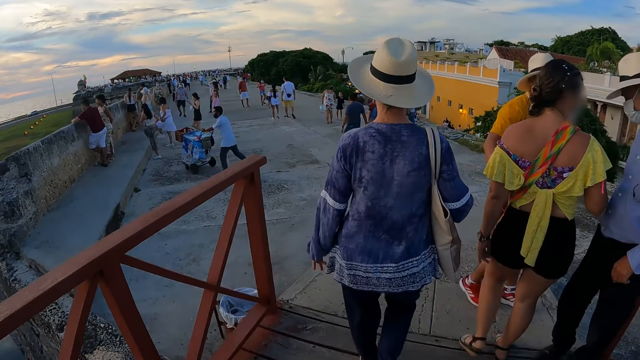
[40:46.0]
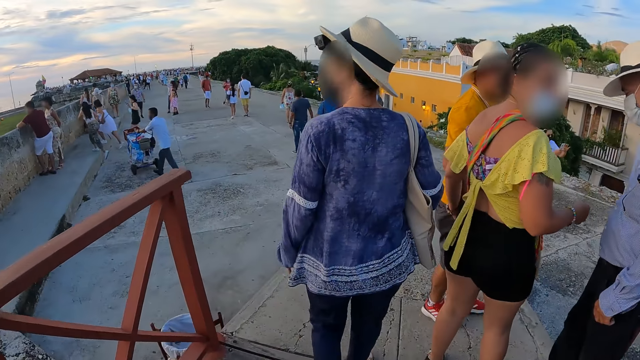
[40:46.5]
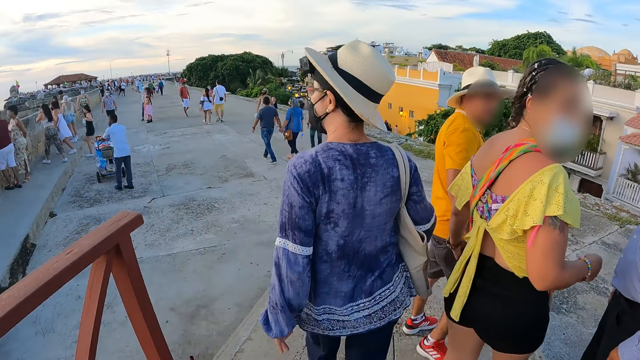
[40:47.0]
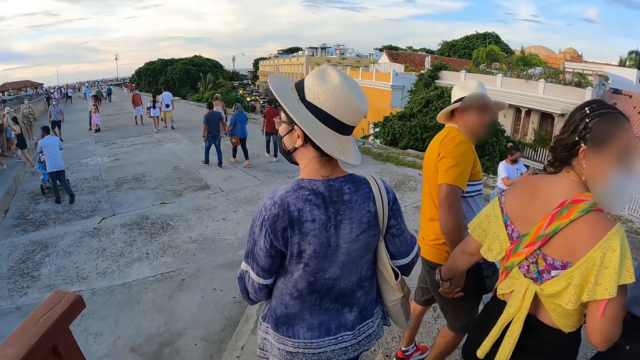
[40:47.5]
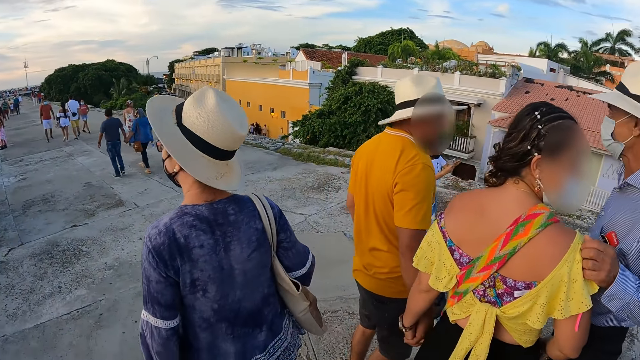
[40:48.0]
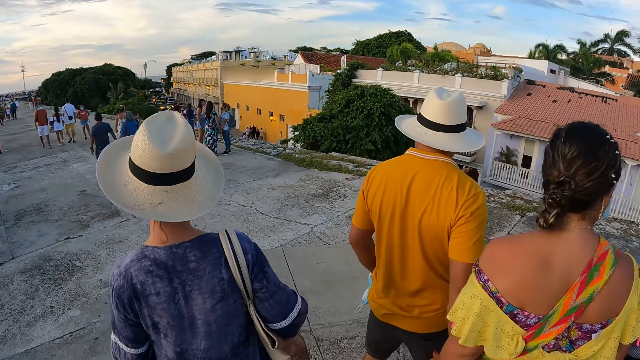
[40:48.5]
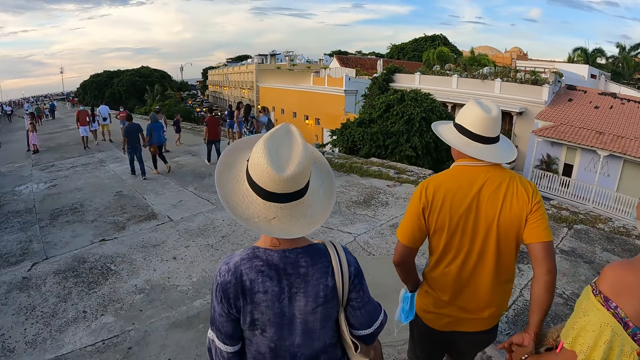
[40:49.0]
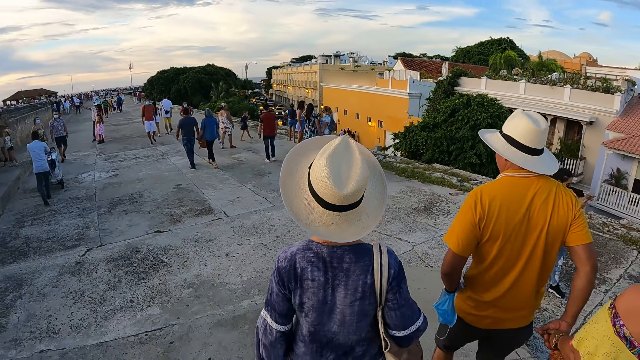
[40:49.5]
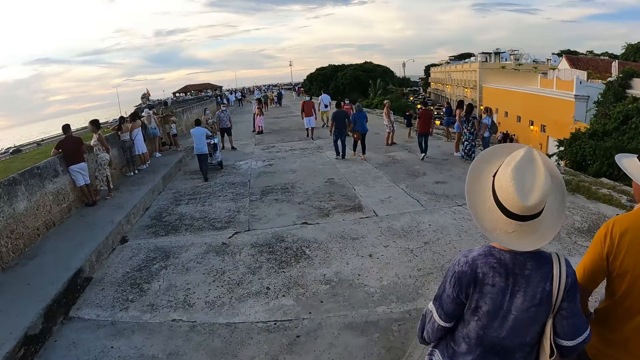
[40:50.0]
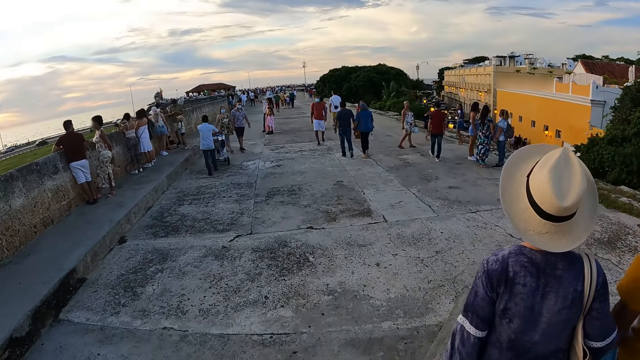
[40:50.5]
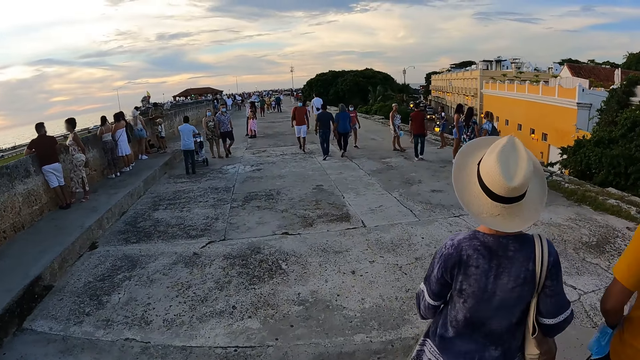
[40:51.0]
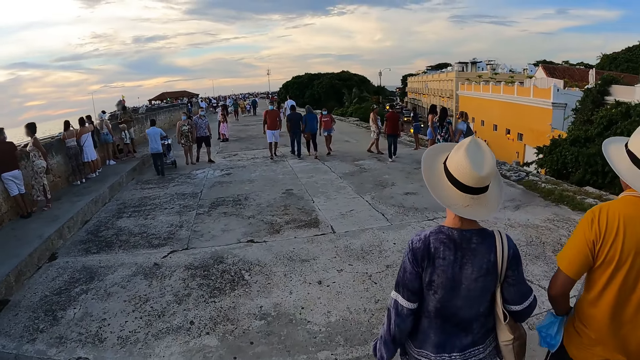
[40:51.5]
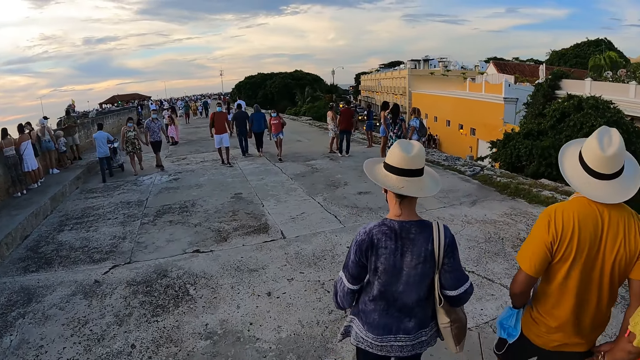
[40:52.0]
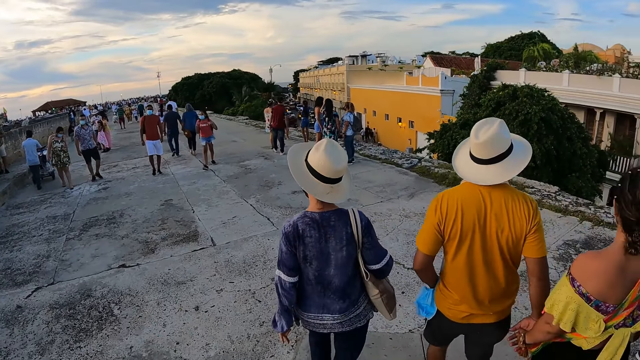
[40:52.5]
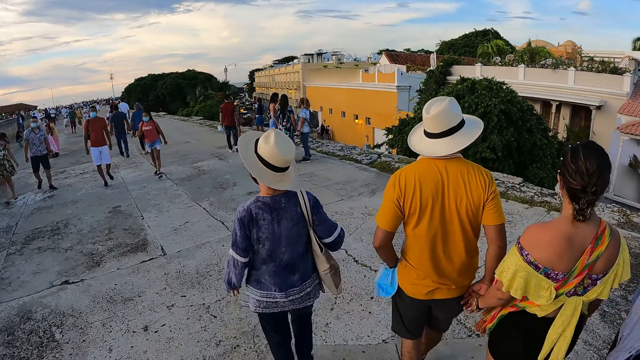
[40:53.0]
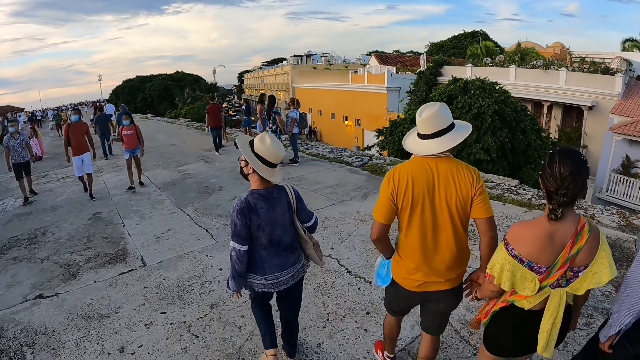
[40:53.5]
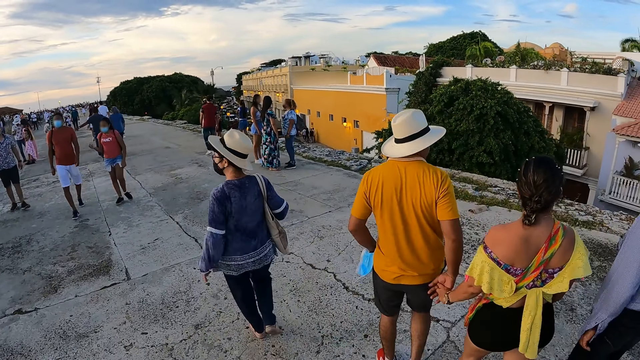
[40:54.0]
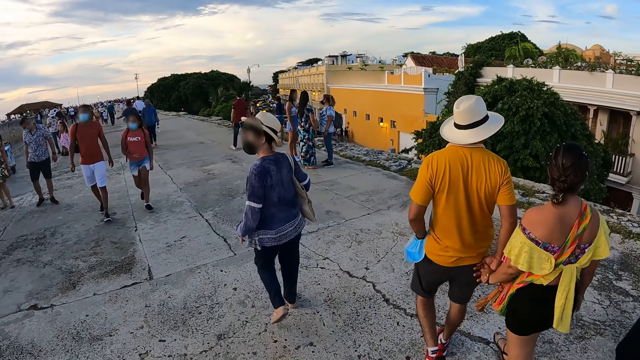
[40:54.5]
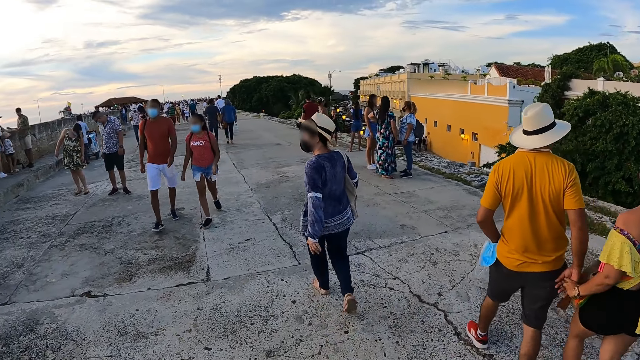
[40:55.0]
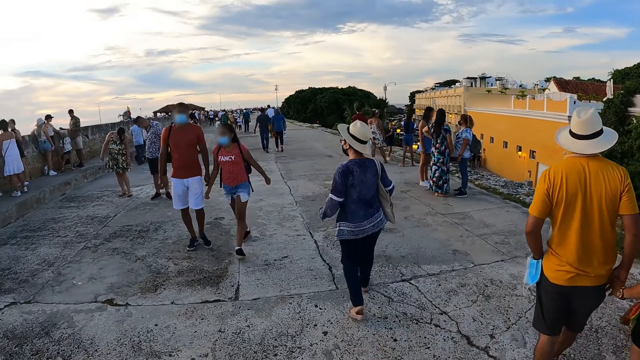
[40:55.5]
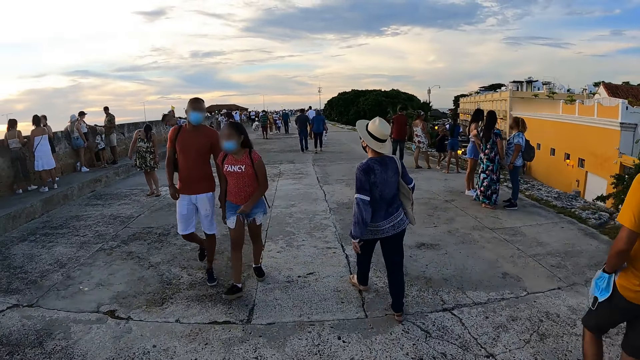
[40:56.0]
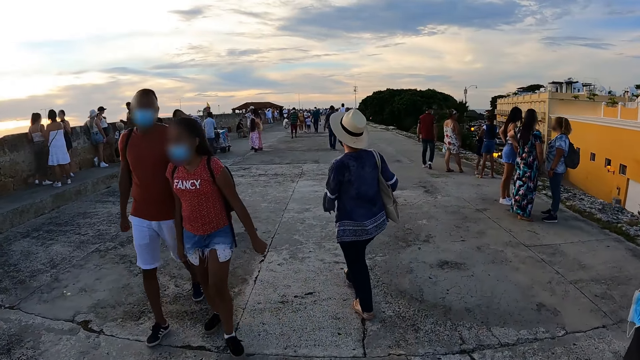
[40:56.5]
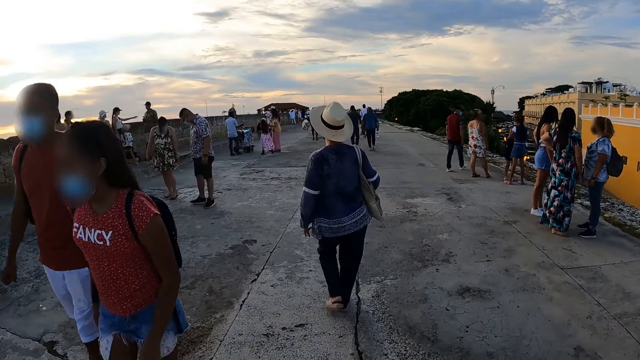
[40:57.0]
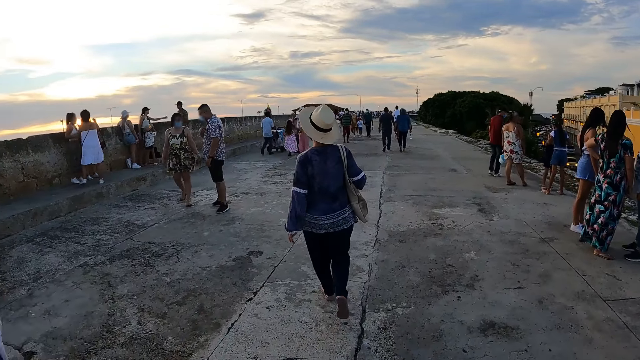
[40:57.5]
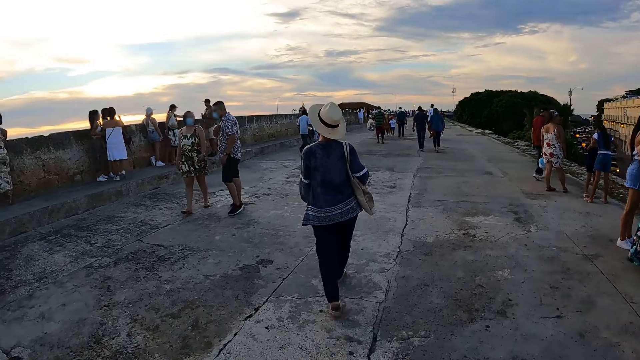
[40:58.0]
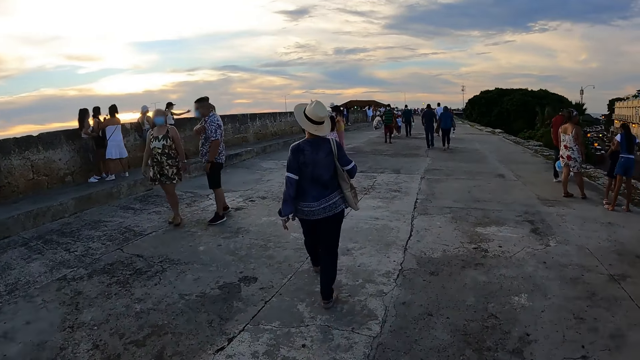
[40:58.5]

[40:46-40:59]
The woman walks to a roof top. The woman walks on a path. The camera wearer walks to the roof top. The woman walks on the roof top. The camera wearer follows the woman. They walk on the roof top.

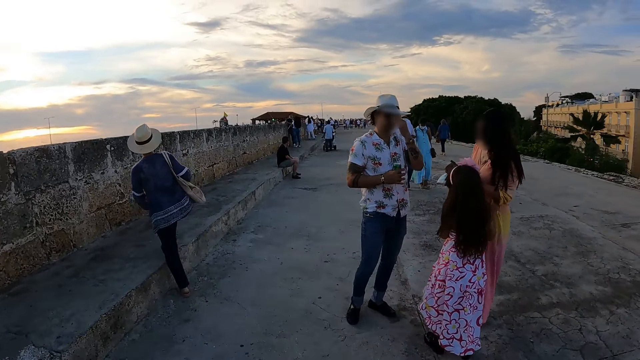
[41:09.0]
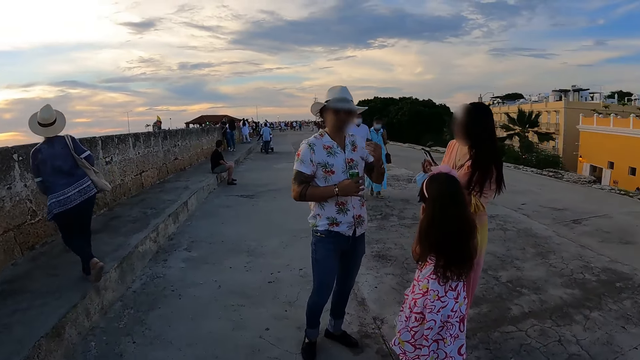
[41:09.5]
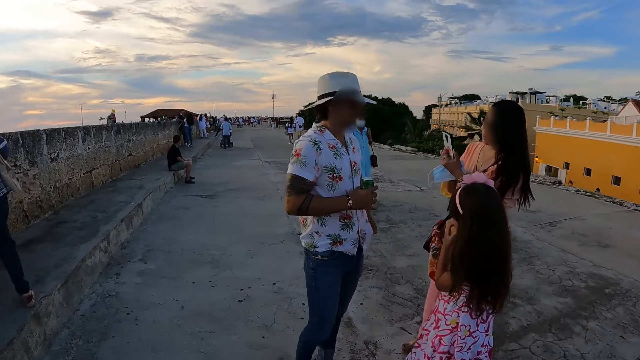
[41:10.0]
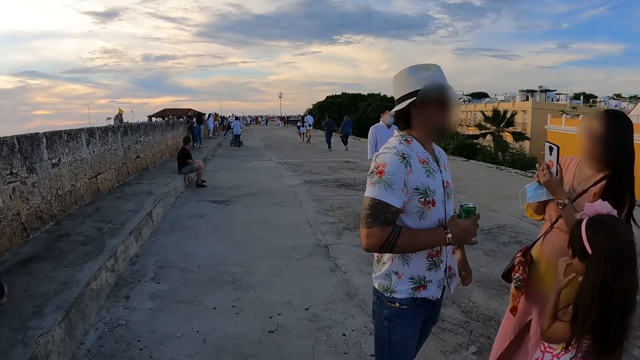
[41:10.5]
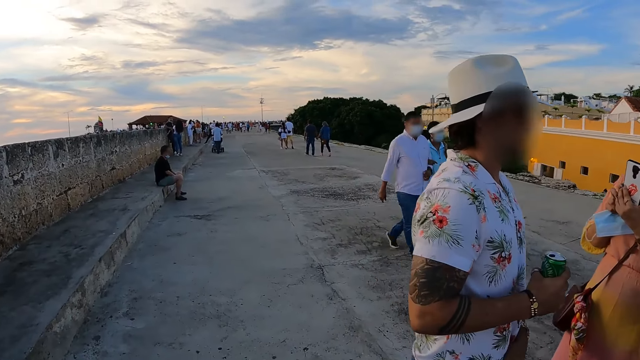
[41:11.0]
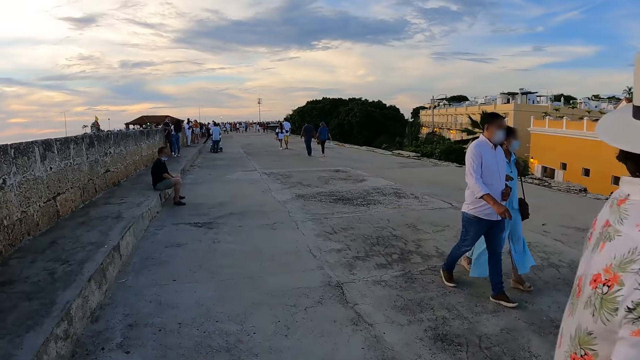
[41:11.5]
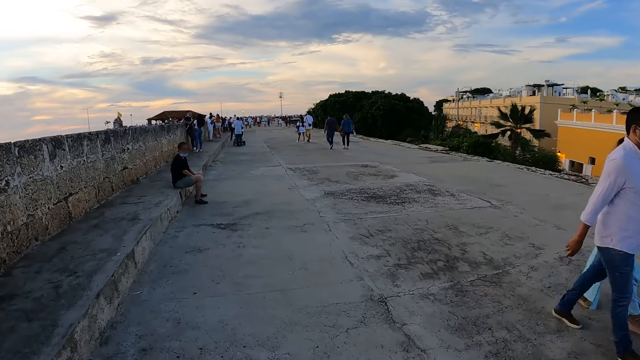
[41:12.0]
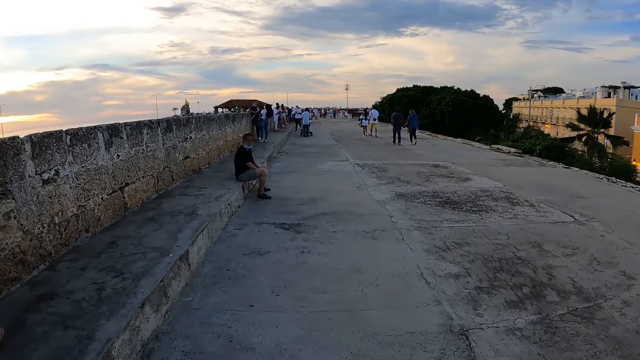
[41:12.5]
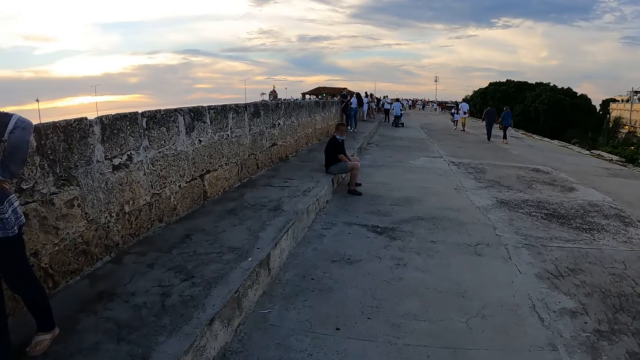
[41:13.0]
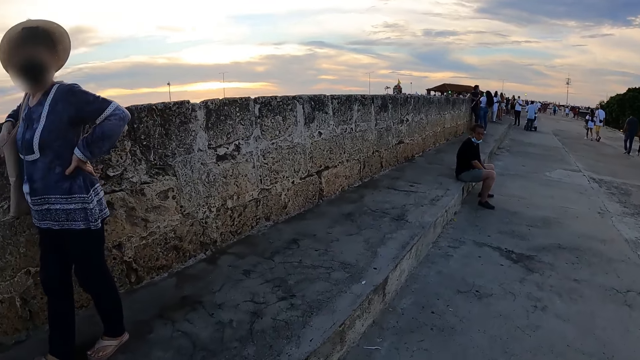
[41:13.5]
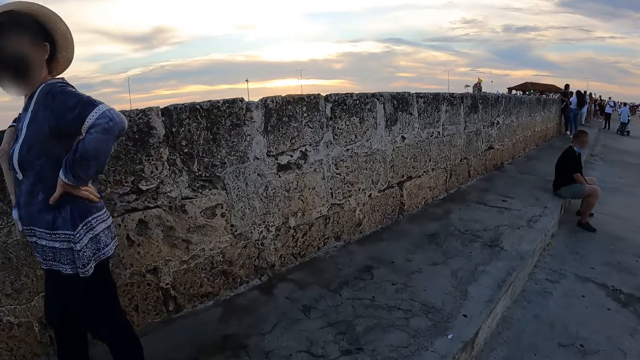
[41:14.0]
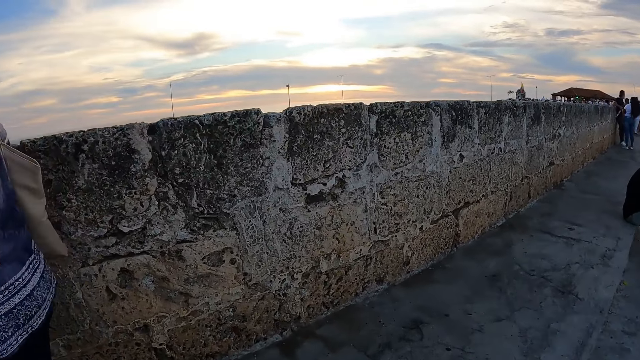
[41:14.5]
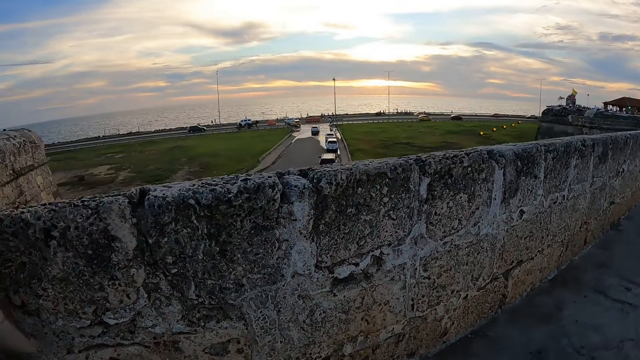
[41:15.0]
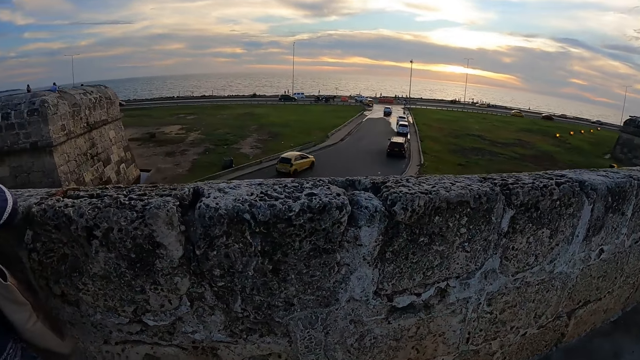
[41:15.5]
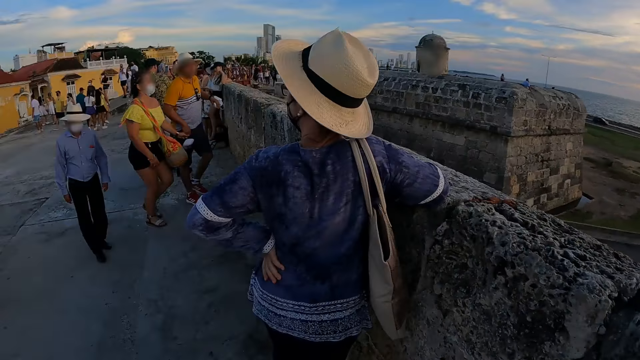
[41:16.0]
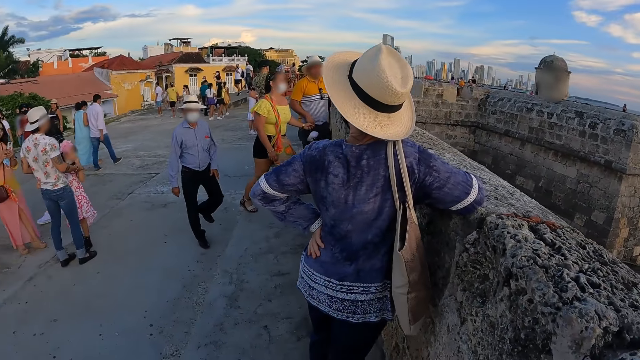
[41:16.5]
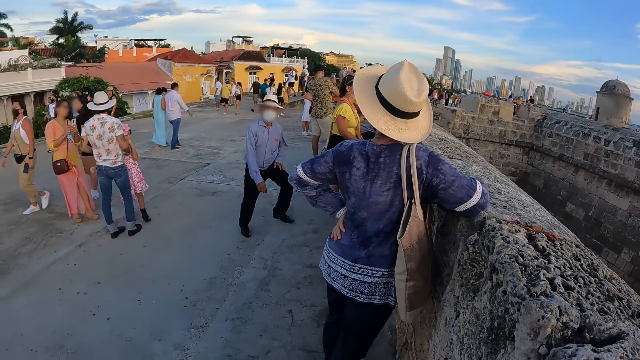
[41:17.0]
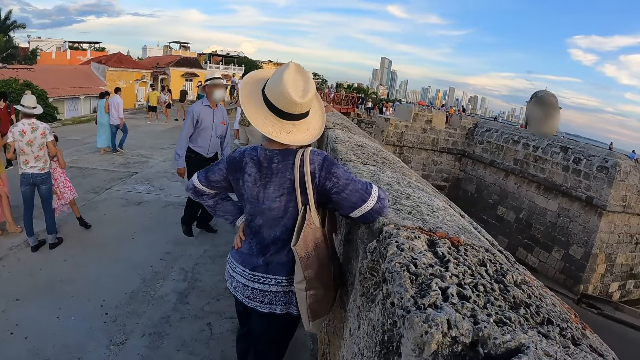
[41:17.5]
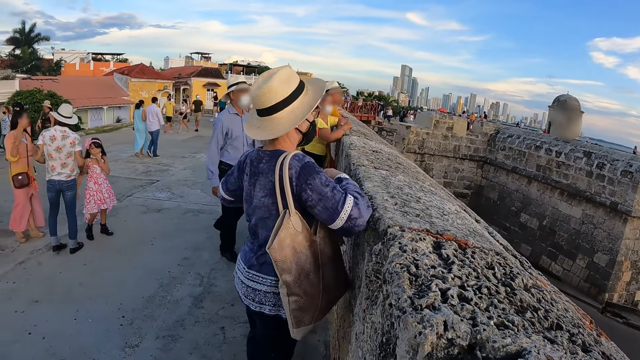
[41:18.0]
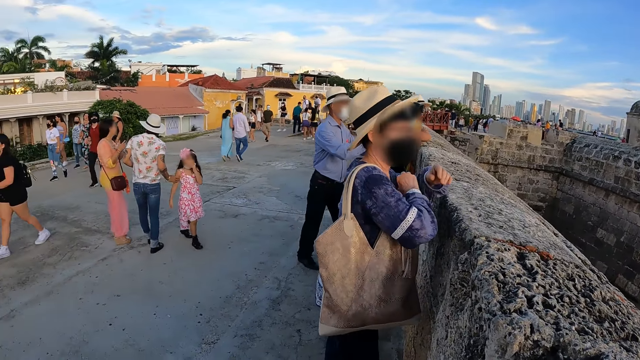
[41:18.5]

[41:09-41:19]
The woman walks up a stair. The woman walks to a fence on the roof top. The camera wearer walks to the fence on the roof top. They look around.
